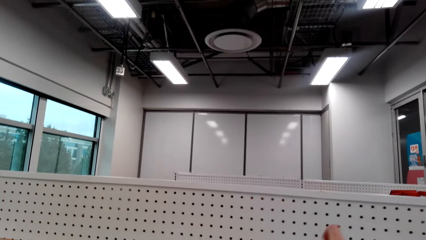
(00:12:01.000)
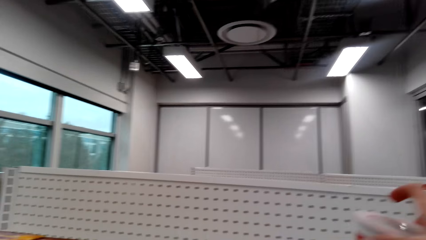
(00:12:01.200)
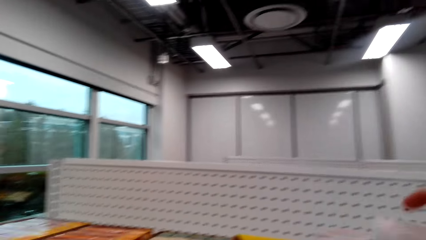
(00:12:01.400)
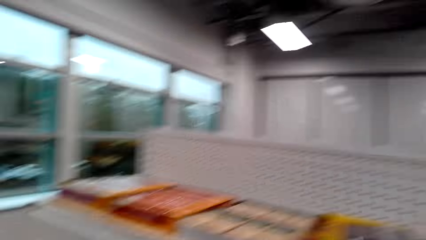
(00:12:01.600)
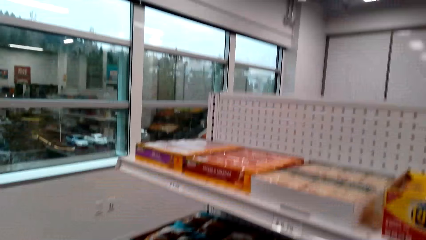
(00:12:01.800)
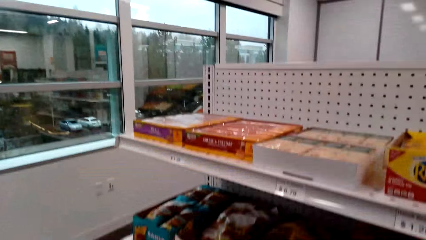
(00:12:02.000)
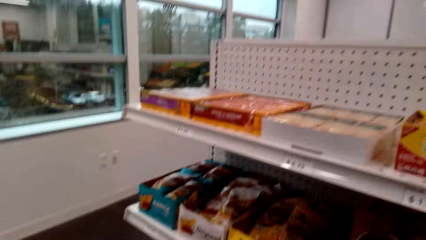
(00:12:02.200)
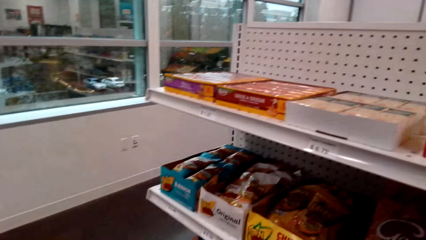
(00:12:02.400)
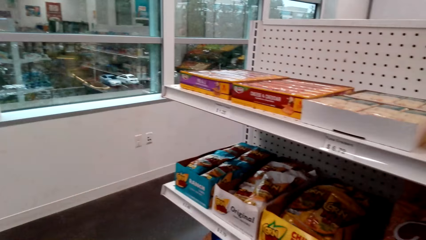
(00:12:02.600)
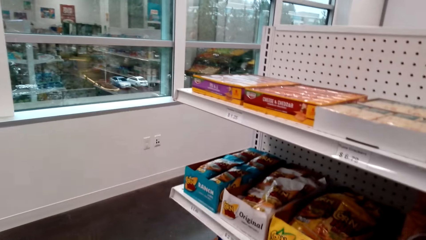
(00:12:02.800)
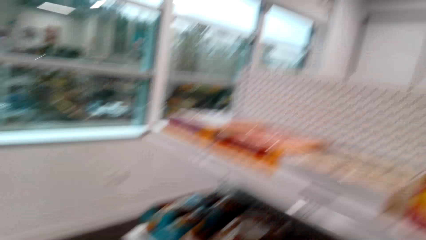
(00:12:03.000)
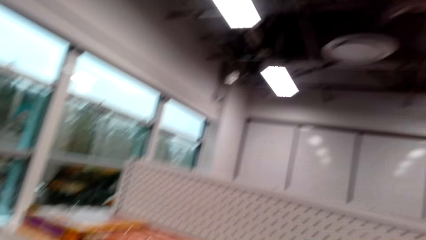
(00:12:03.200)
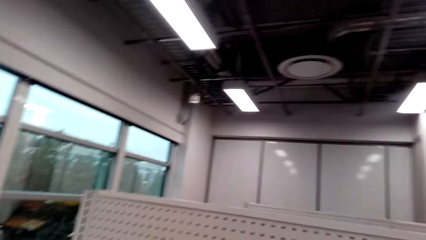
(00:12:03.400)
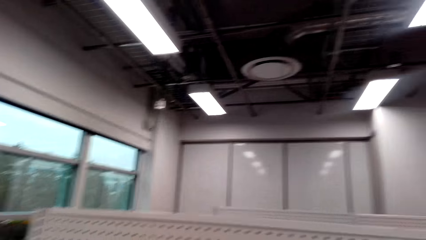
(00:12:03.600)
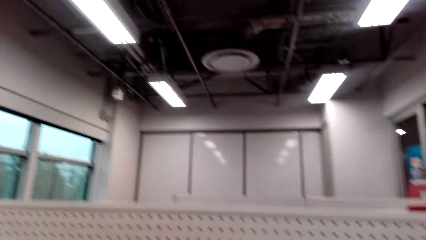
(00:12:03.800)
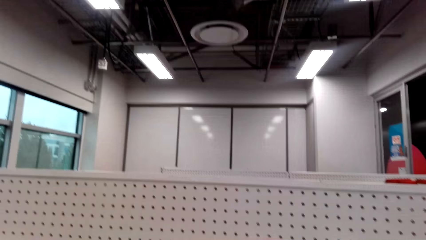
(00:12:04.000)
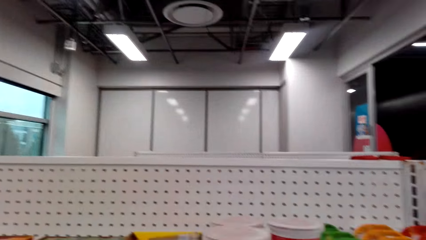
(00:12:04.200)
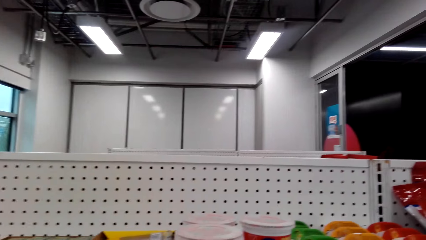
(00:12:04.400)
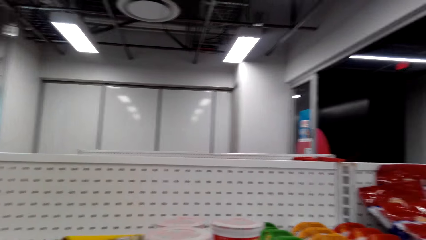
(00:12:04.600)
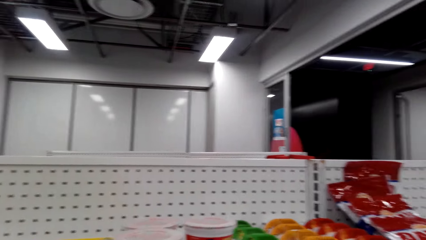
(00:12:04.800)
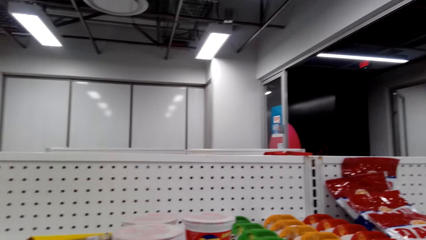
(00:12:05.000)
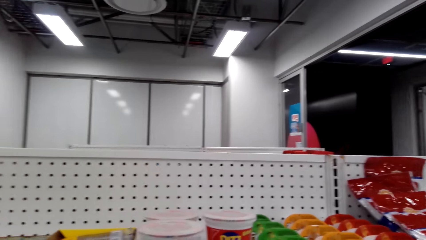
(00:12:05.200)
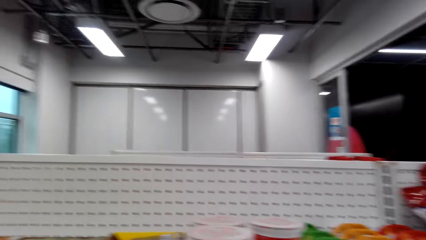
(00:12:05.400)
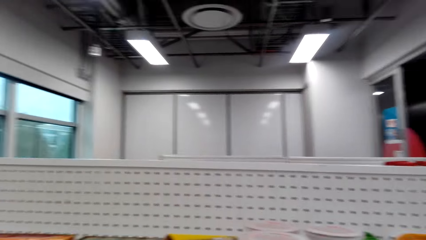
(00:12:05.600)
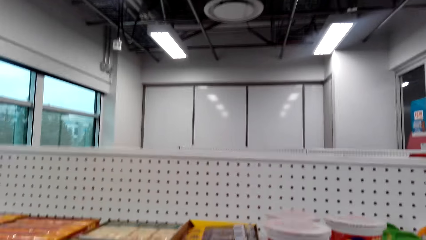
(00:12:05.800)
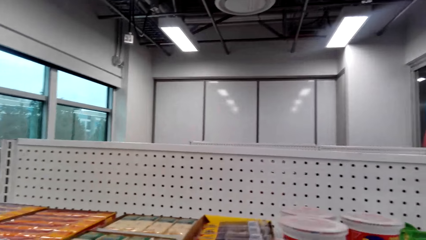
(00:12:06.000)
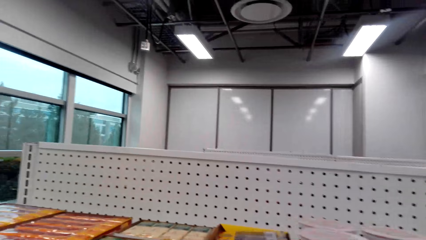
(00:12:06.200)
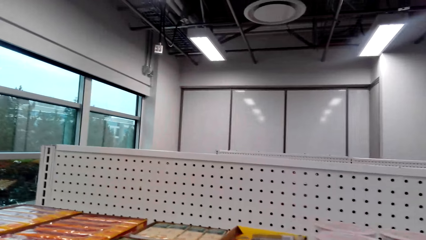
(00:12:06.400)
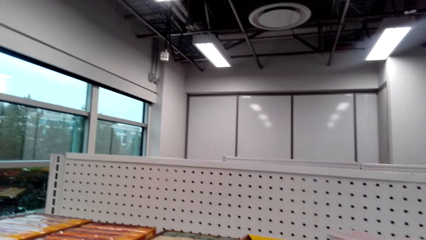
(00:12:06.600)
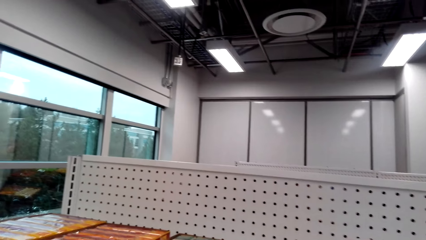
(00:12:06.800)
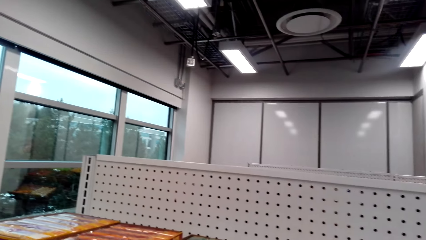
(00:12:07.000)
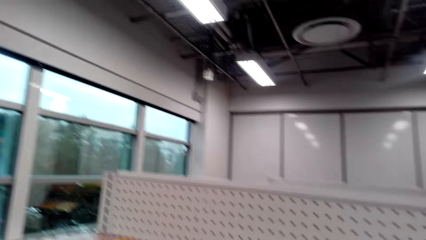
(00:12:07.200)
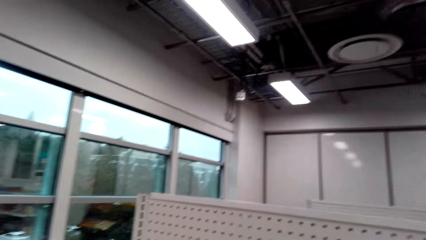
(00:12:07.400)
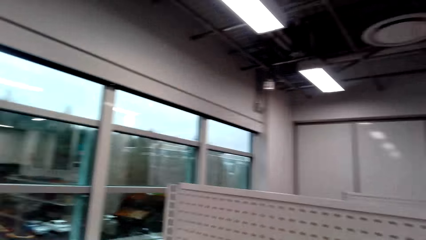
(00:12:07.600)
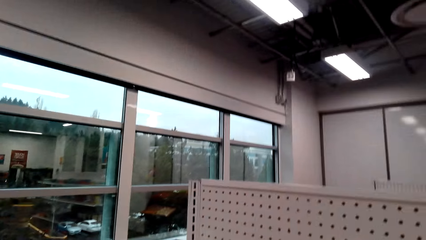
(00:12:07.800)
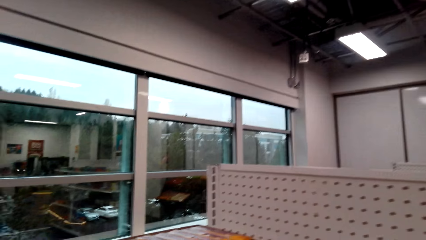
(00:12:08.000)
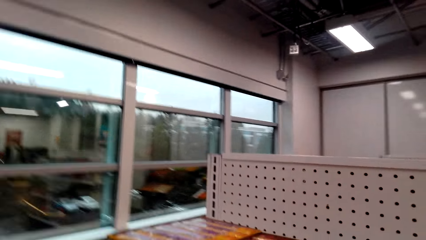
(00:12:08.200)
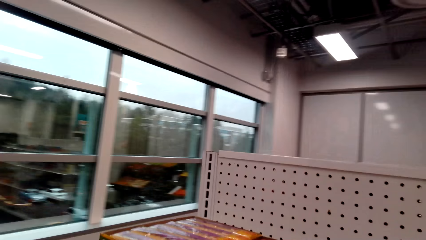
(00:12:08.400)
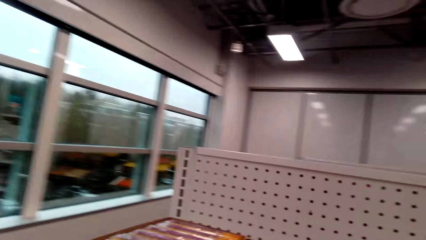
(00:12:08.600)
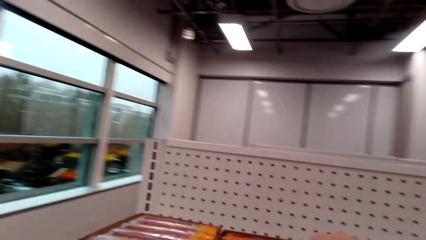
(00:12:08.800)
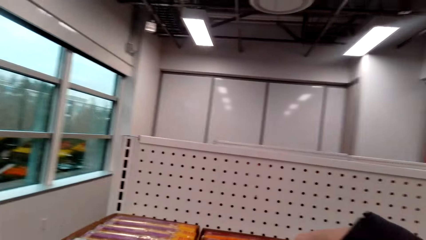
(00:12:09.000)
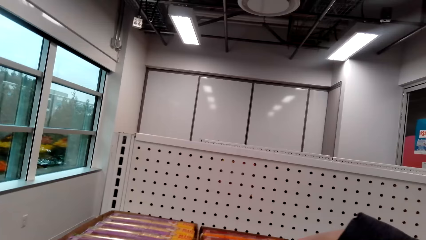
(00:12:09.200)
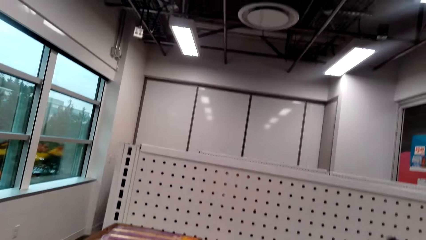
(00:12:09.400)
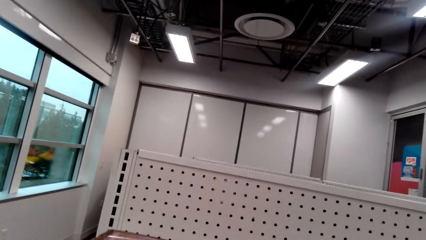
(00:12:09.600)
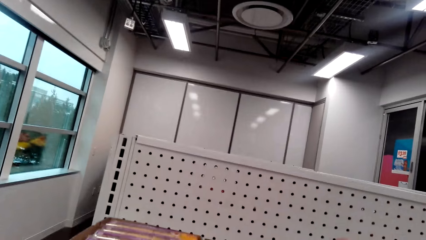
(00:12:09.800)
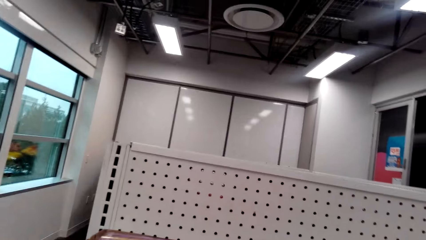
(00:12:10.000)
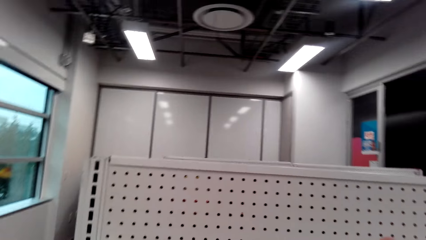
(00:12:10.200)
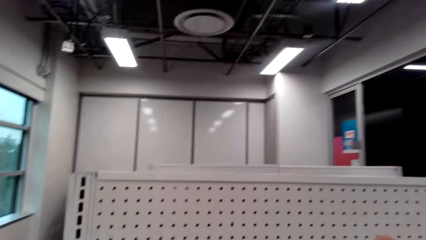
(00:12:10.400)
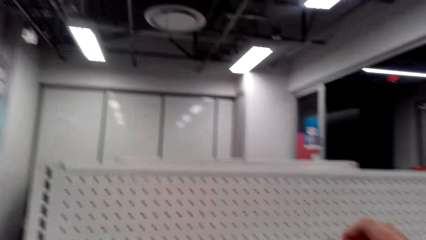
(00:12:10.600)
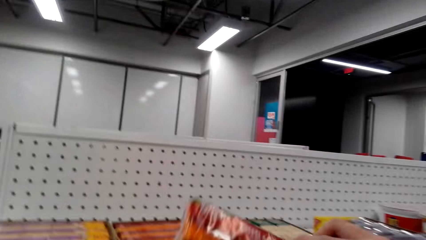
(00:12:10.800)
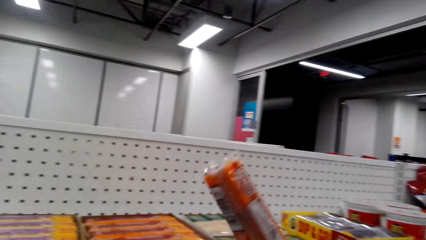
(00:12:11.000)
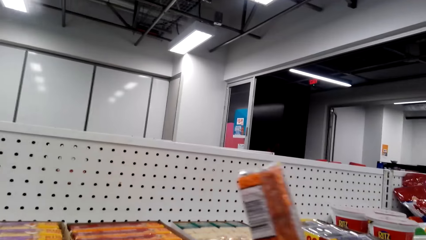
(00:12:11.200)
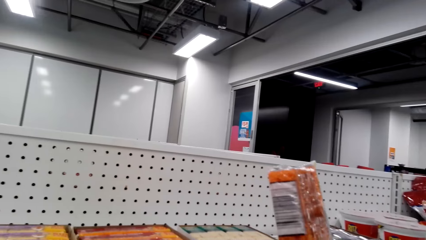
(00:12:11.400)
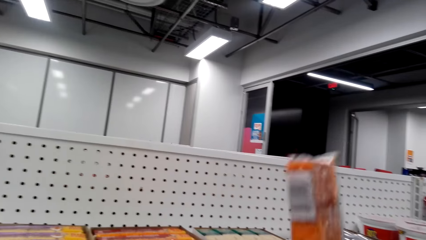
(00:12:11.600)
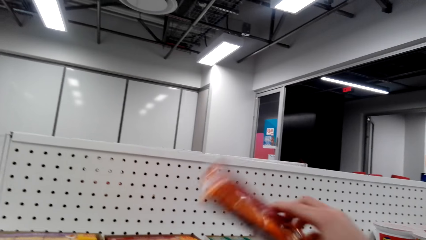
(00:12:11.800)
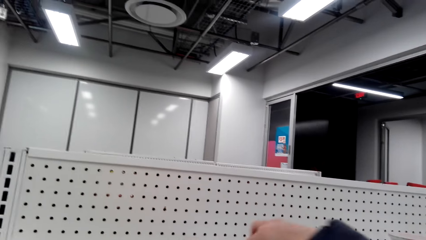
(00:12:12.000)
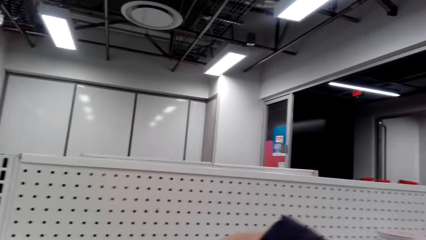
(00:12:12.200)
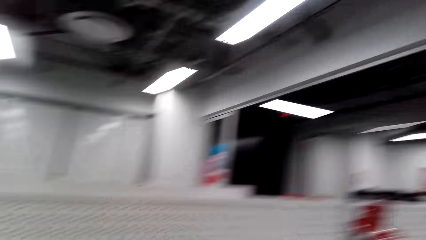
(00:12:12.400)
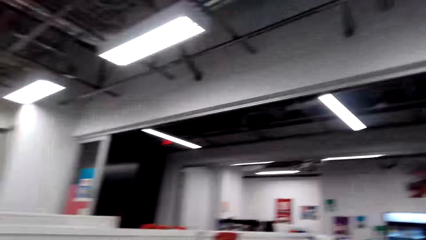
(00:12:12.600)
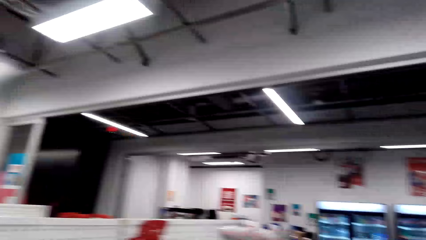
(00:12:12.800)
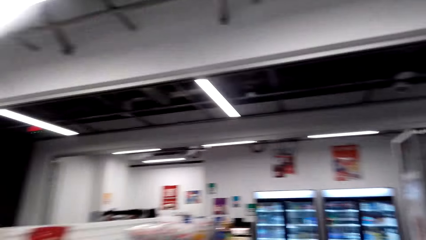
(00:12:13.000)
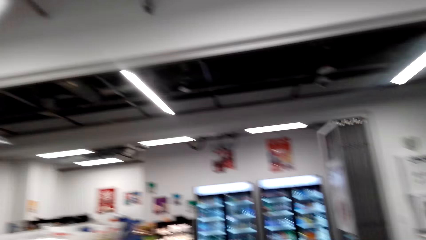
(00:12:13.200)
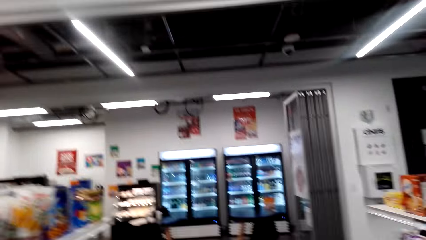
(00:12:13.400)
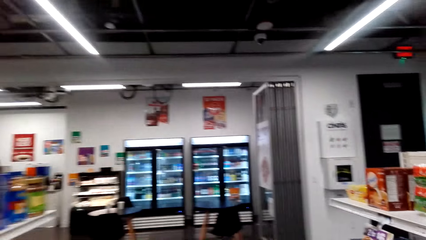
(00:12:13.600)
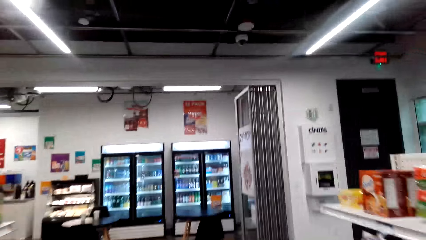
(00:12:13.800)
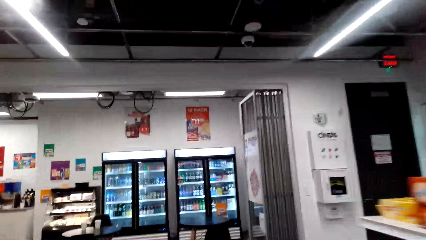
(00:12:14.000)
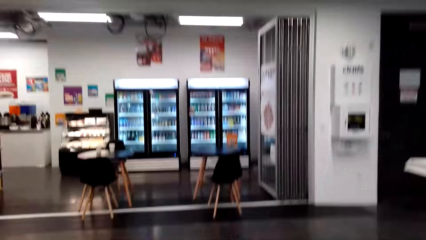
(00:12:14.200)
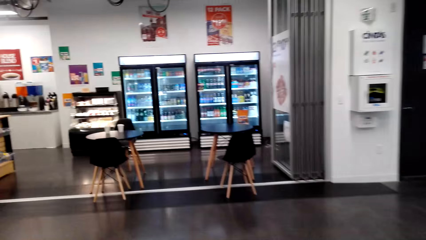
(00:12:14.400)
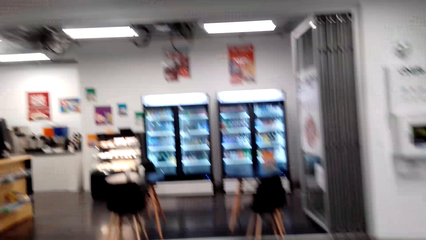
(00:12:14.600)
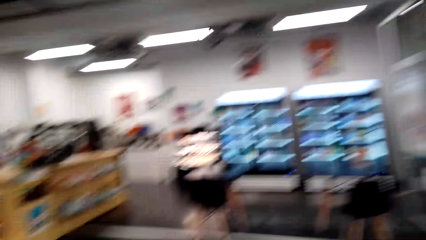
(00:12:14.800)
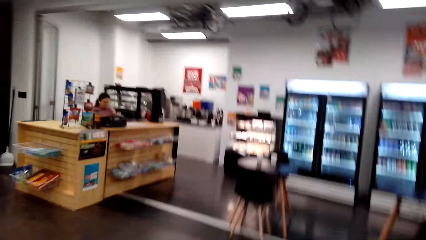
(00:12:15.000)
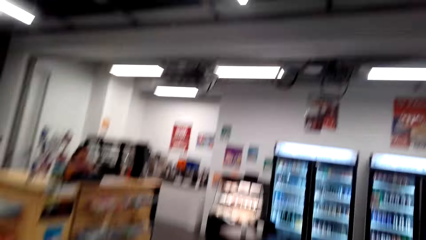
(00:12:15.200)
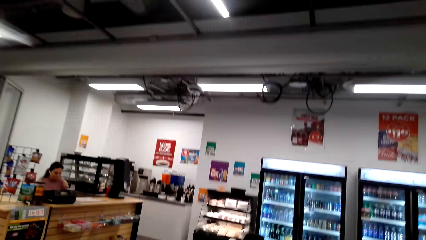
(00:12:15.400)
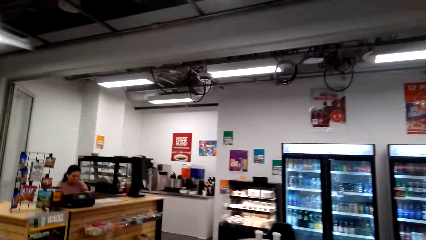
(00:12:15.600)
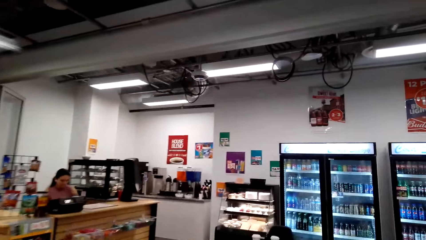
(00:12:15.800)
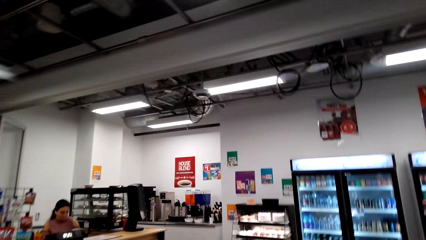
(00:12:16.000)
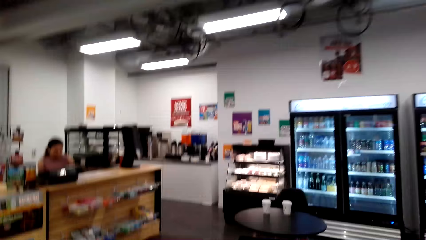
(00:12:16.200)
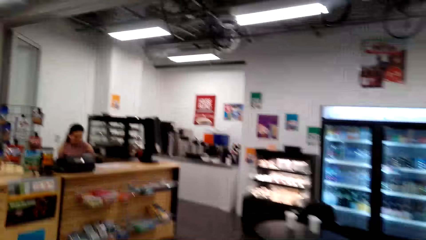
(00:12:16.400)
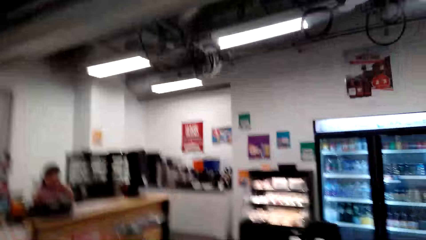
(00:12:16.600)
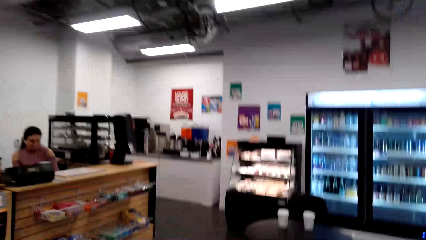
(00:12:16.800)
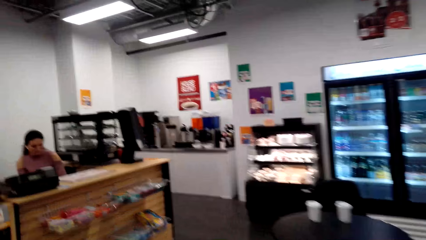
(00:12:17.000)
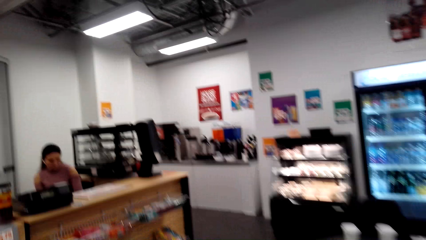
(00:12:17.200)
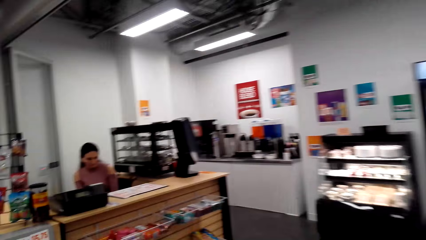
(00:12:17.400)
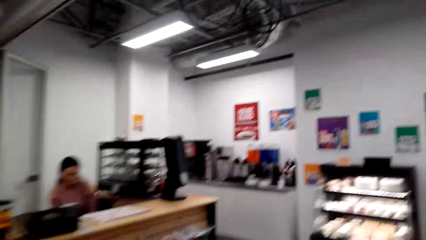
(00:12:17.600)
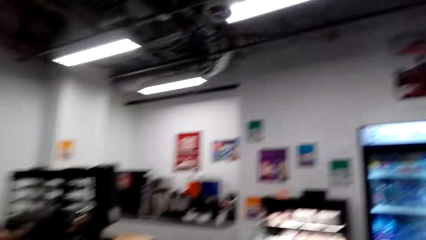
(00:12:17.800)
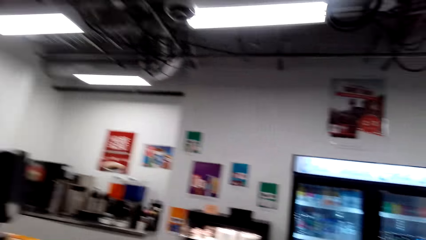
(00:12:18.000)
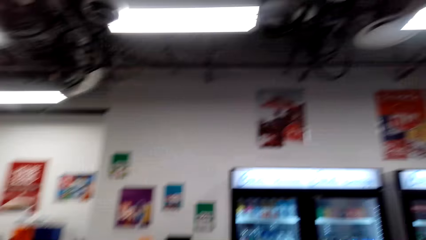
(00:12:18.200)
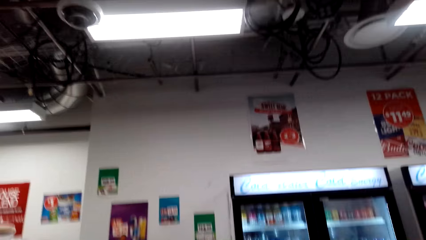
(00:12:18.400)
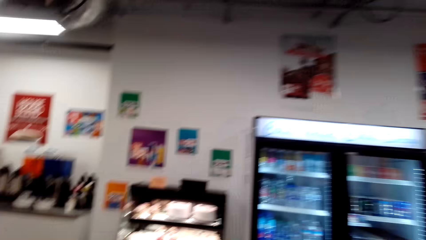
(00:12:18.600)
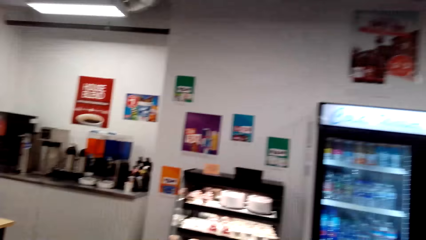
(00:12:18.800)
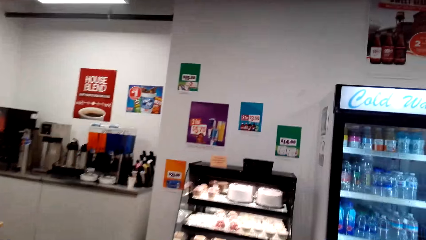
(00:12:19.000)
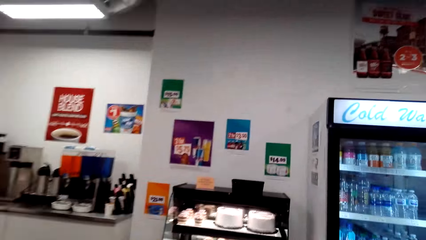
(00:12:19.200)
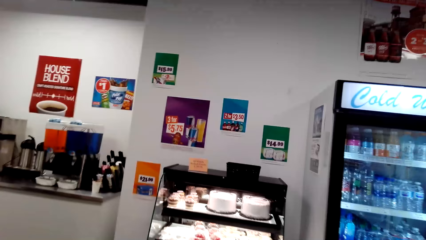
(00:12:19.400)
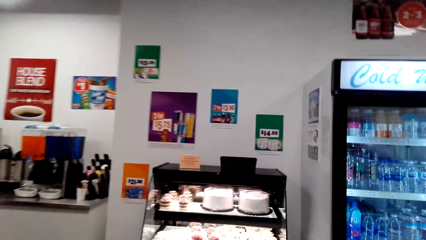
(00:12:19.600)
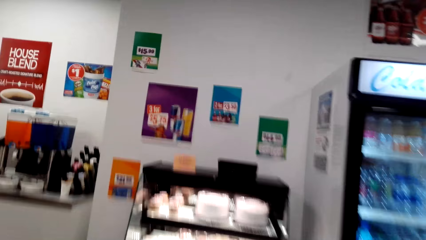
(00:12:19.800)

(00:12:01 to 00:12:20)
The camera wearer picks something. They pick something from the shelf. They walk around the supermarket. A lady sits at the counter.
